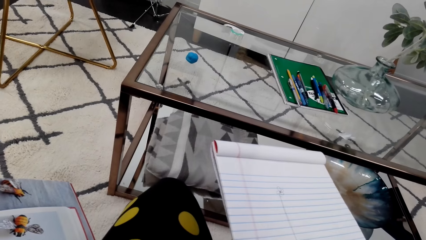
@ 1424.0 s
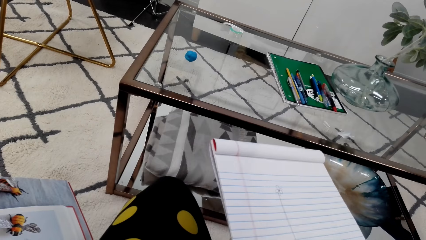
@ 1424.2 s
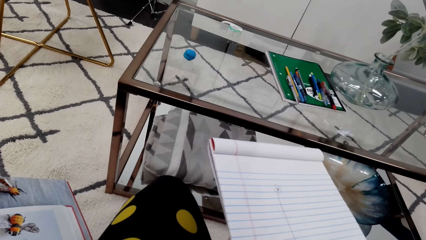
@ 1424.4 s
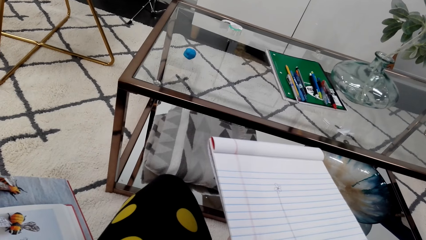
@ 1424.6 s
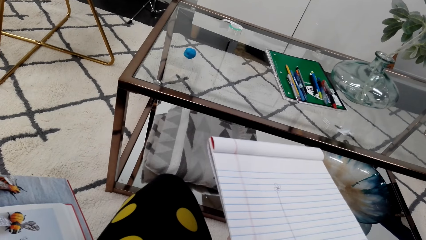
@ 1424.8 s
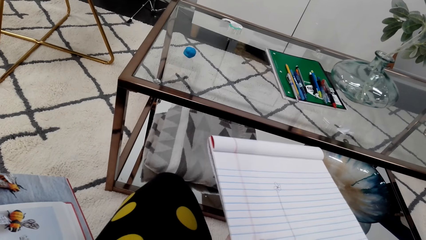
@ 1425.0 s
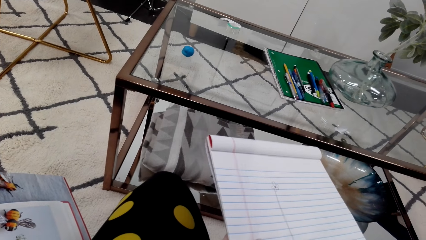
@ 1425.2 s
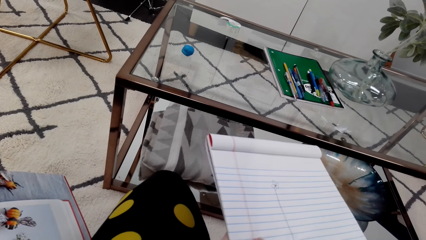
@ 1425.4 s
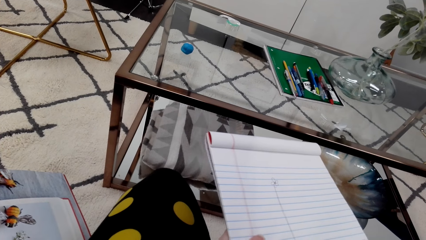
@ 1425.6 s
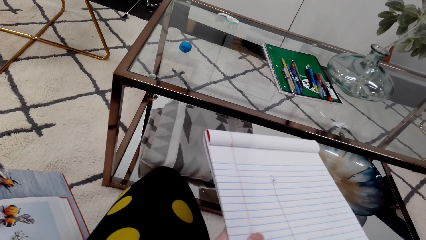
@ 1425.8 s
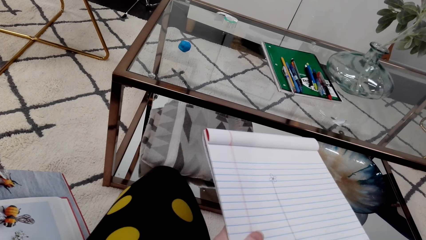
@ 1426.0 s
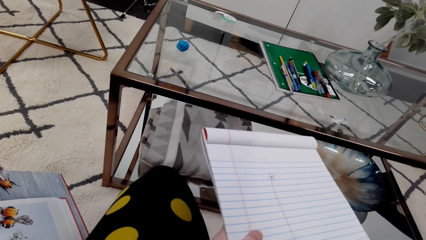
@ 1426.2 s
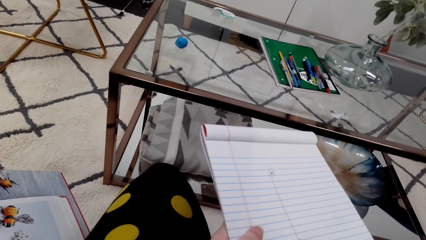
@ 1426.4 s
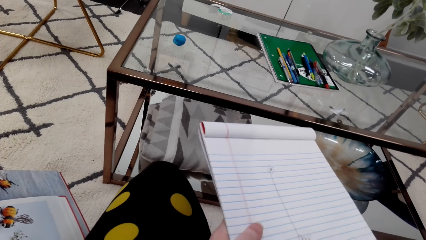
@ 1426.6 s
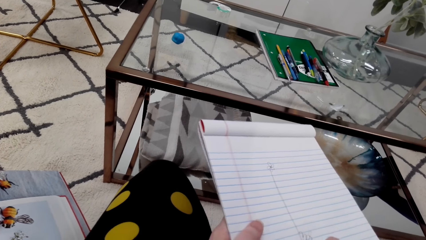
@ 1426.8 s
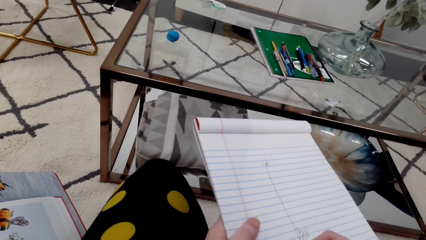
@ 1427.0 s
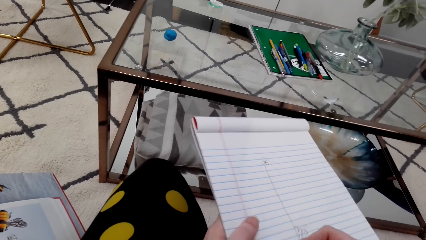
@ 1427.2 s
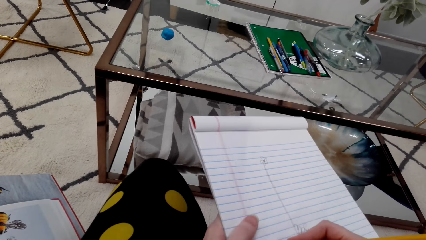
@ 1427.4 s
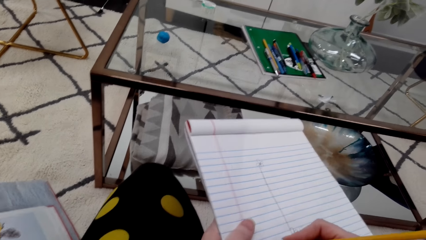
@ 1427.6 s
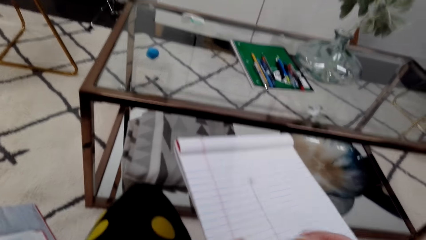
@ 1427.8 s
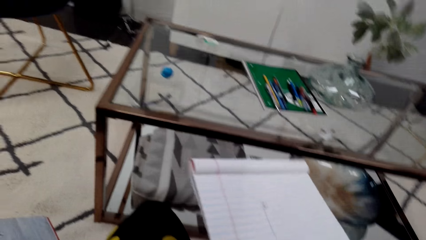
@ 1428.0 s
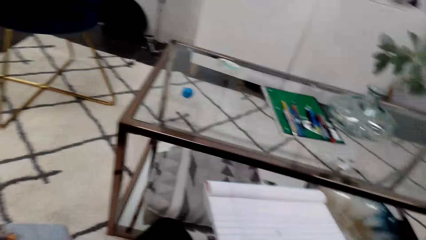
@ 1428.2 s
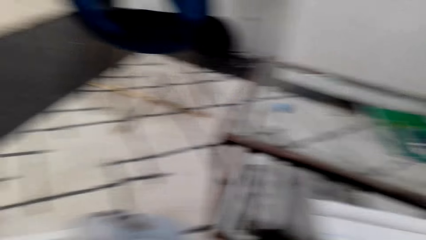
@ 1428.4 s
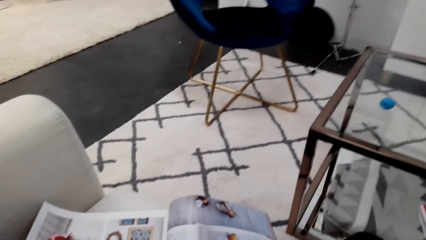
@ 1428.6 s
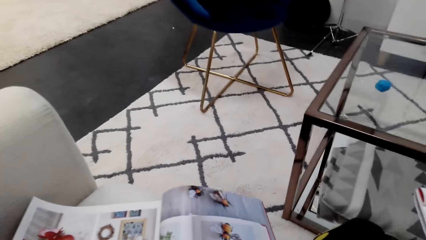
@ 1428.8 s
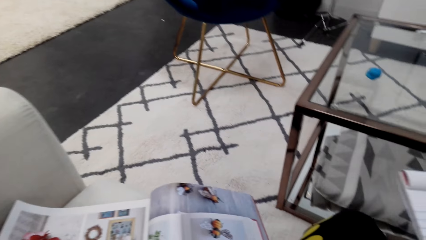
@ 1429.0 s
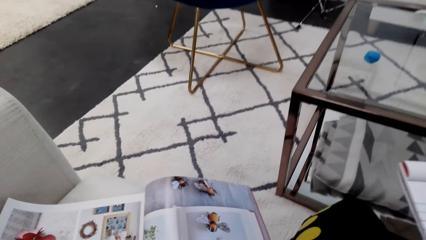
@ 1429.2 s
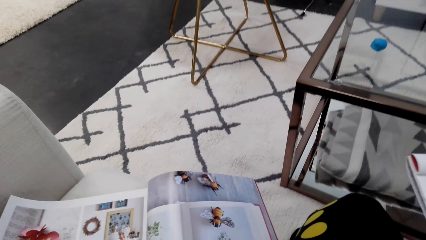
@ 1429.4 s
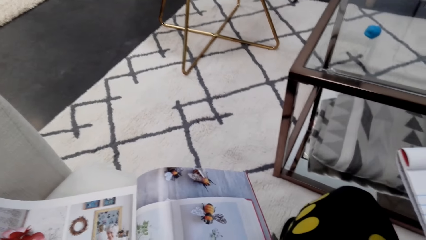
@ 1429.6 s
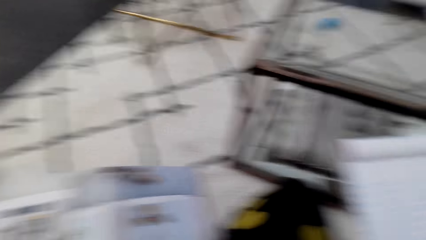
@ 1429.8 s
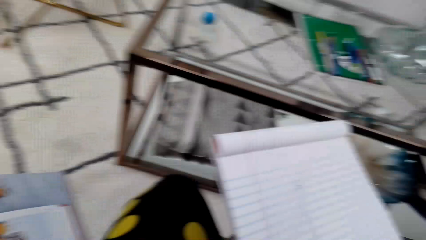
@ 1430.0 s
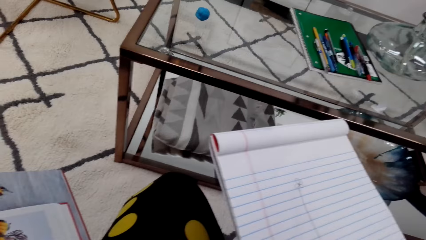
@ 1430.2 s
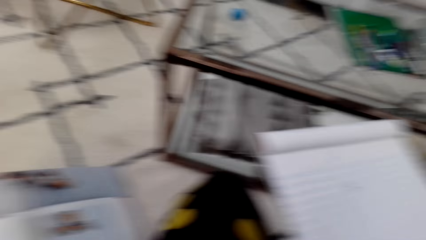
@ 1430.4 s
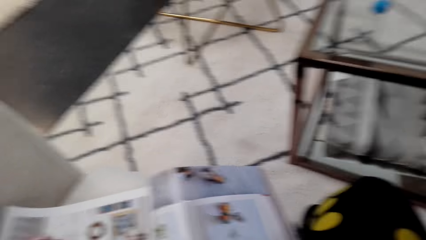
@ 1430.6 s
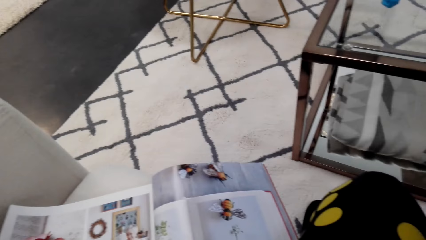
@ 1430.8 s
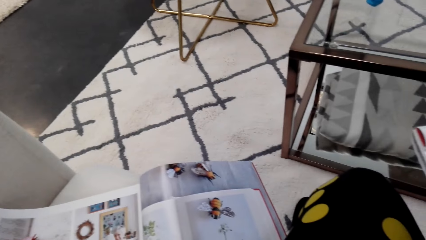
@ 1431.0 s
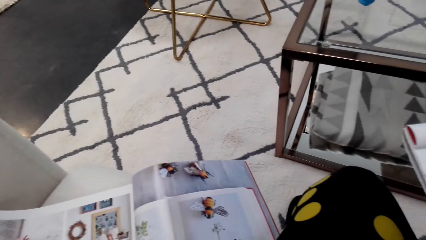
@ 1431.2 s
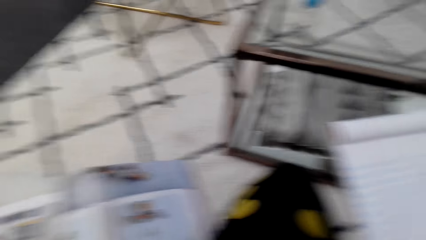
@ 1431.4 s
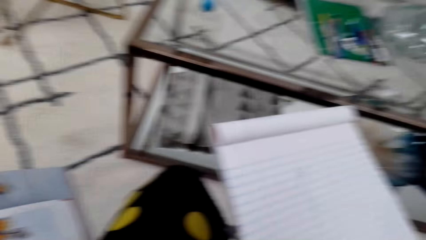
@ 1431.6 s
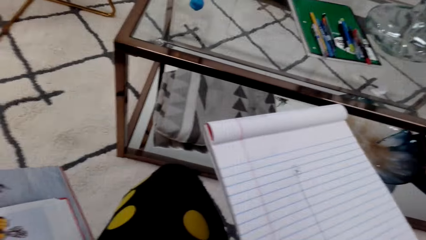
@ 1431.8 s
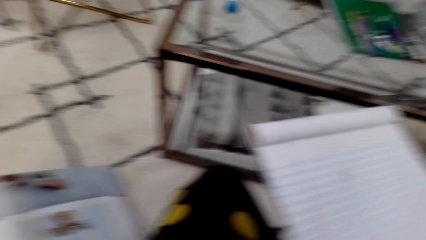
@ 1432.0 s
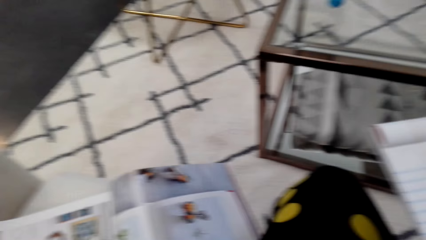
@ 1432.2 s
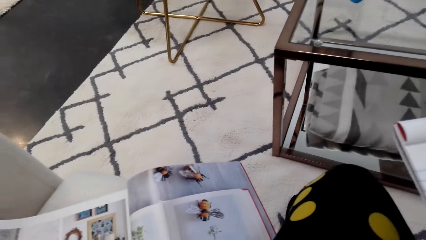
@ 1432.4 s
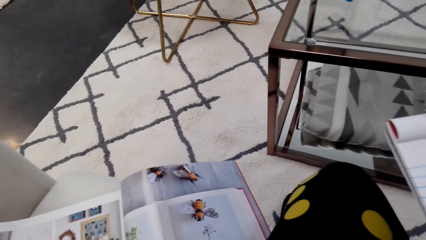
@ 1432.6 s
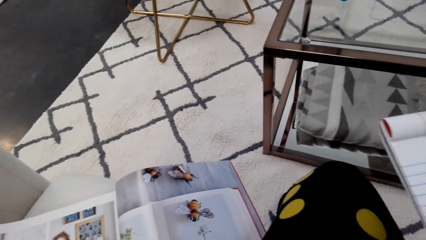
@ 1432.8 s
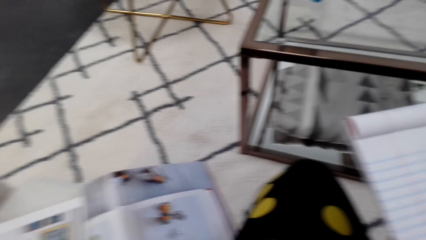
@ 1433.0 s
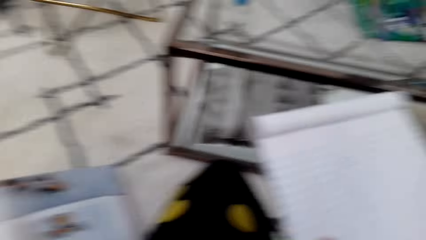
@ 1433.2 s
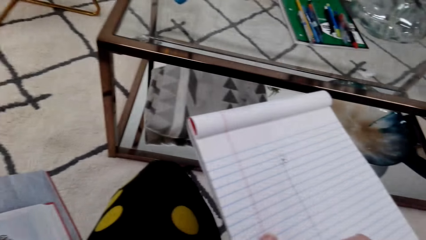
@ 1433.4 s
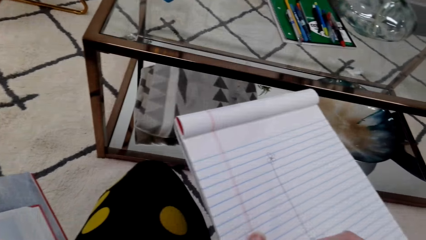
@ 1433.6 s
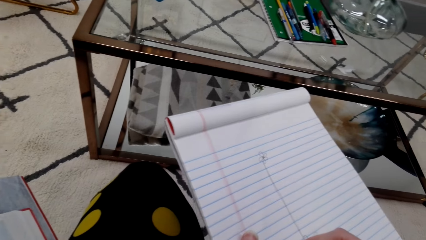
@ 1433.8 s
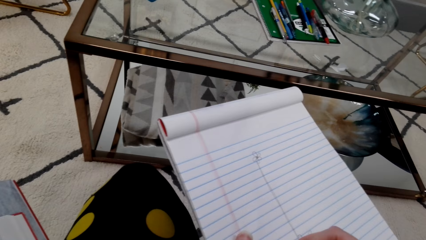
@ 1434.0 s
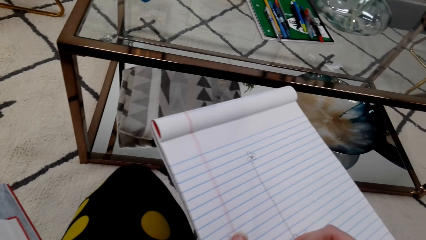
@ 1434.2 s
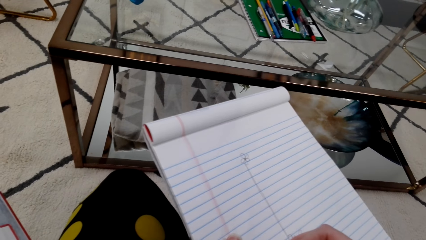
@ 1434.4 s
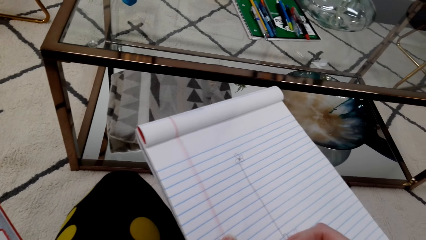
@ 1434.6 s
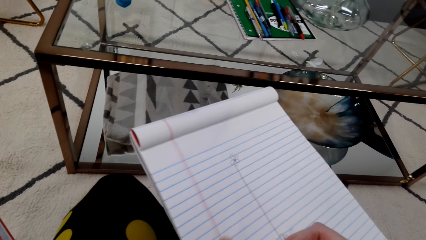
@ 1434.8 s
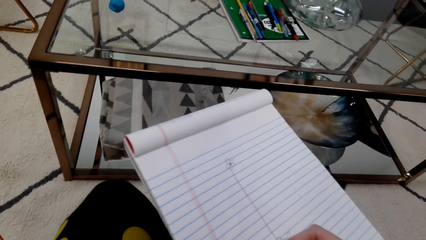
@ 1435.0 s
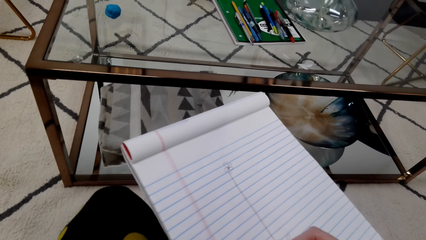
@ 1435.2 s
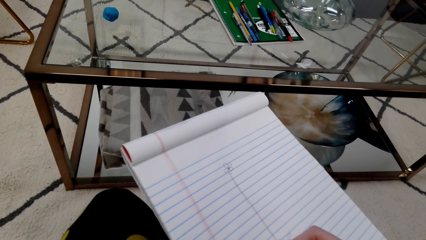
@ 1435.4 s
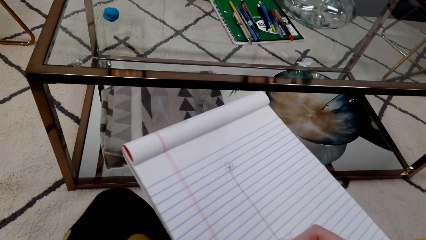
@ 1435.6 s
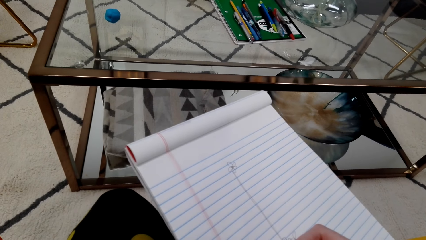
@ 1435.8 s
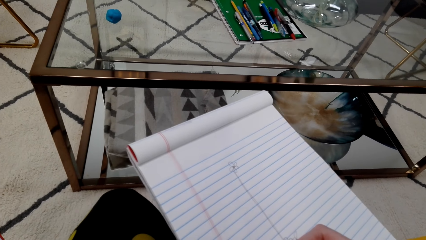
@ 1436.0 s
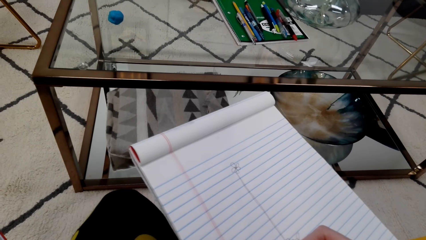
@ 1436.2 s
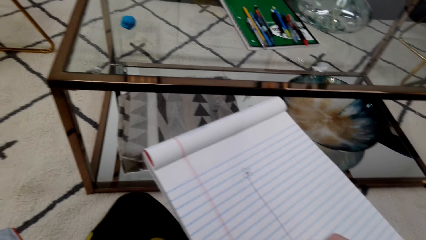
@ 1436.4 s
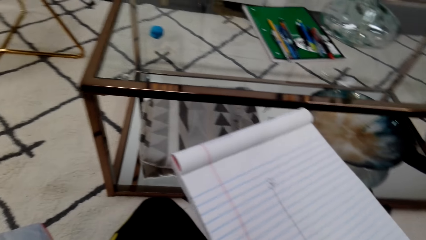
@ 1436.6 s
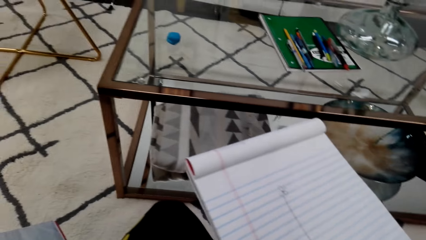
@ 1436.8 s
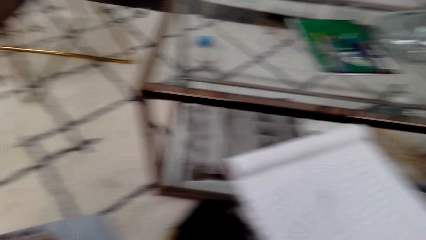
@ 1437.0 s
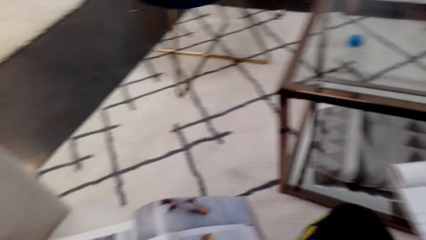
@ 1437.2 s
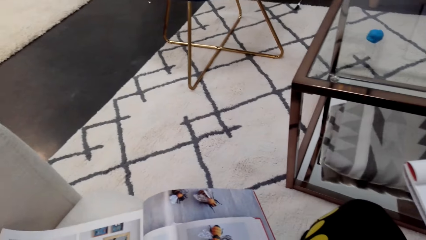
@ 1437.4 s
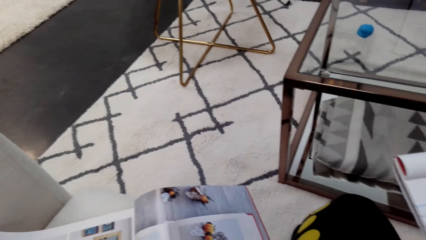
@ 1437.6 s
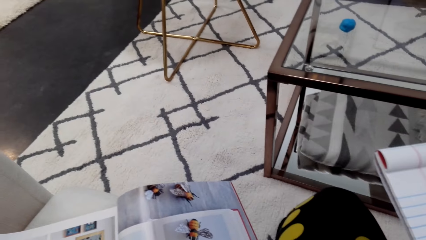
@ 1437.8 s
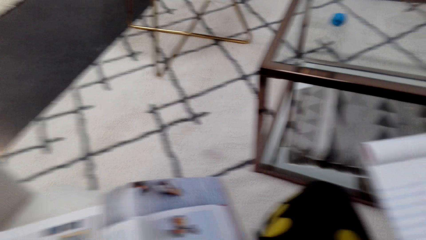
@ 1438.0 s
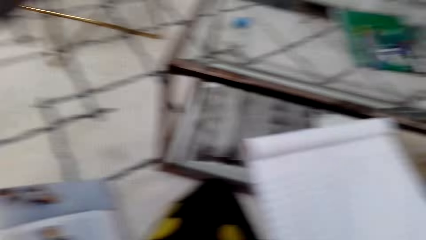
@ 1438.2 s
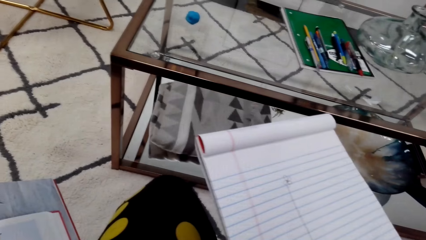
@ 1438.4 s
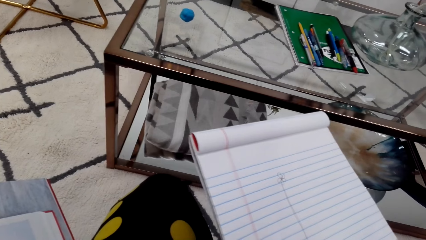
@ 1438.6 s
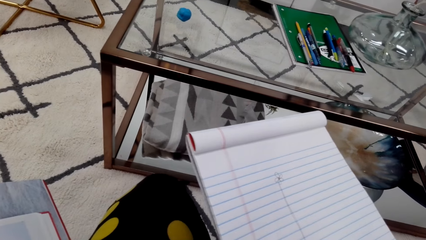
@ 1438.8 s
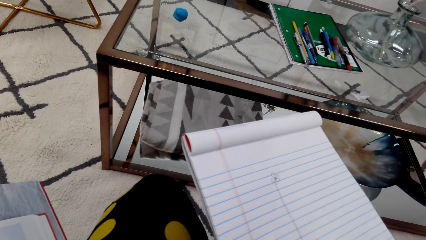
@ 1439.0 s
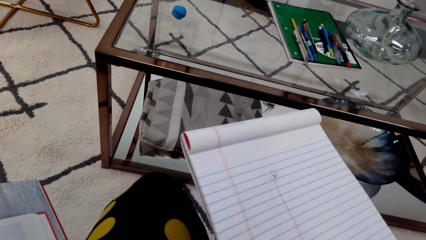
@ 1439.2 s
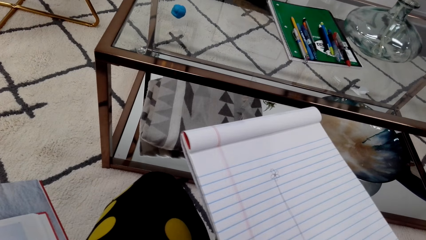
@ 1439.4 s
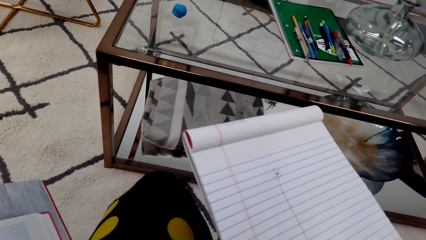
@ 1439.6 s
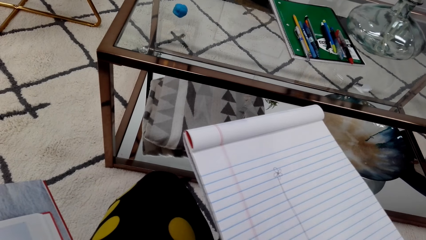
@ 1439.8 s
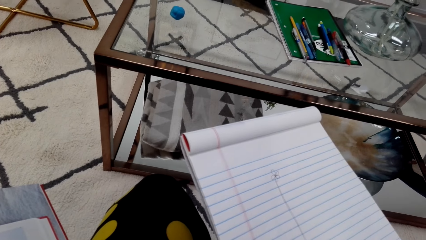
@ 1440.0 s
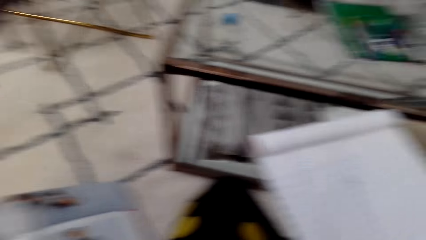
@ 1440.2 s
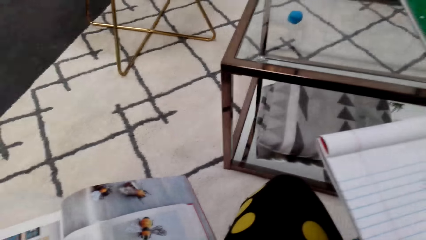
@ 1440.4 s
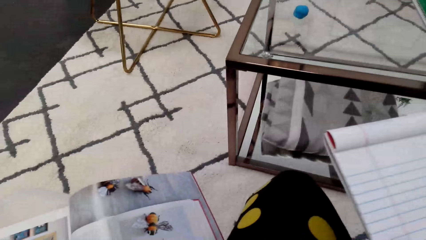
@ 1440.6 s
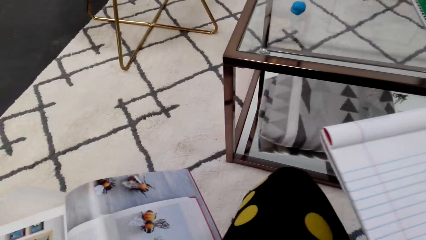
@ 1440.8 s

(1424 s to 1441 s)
The camera wearer draws on a notebook. They look at a picture in a magazine. They draw on the notebook. They look at the picture in the magazine. They draw on the notebook. They look at the picture in the magazine. They draw on the notebook. They look at the picture in the magazine. They draw on the notebook.
